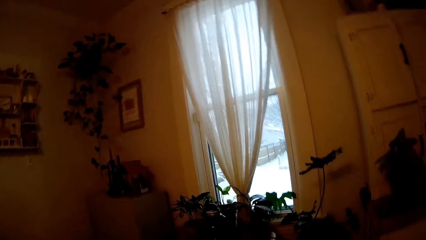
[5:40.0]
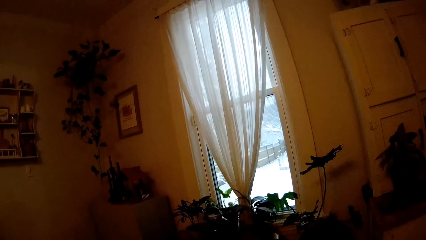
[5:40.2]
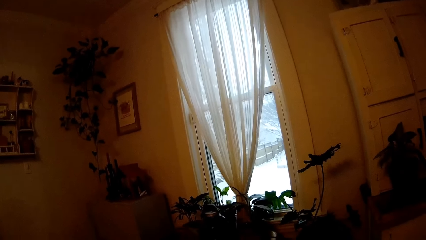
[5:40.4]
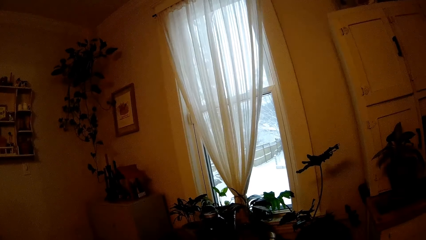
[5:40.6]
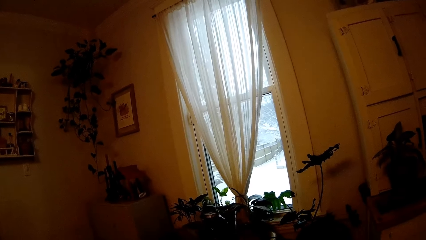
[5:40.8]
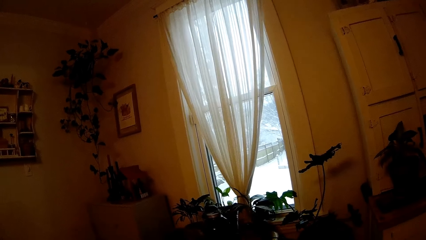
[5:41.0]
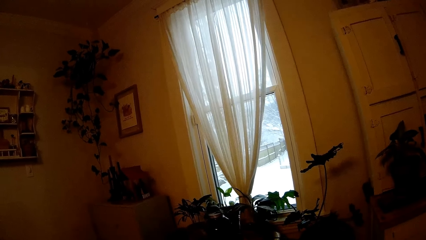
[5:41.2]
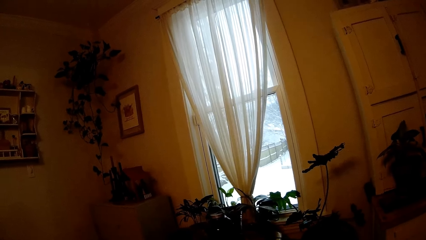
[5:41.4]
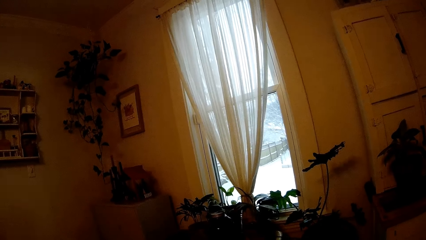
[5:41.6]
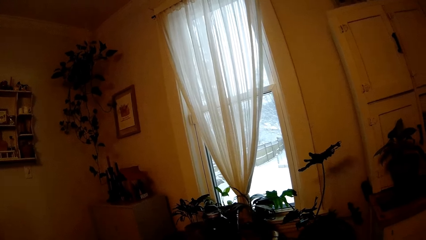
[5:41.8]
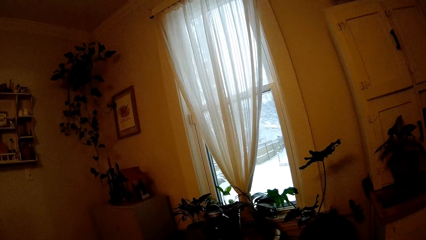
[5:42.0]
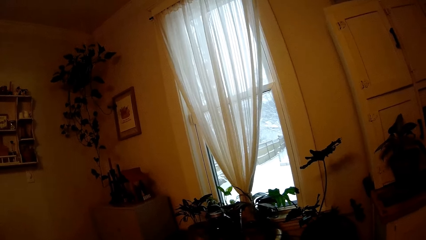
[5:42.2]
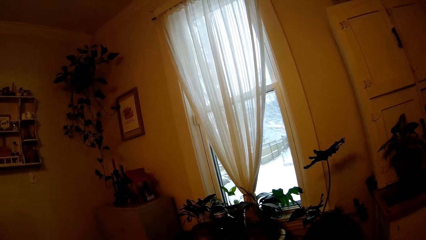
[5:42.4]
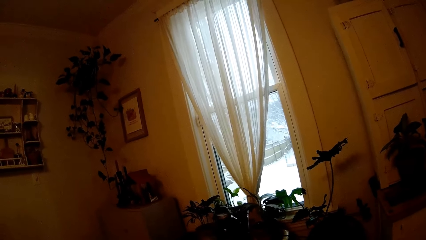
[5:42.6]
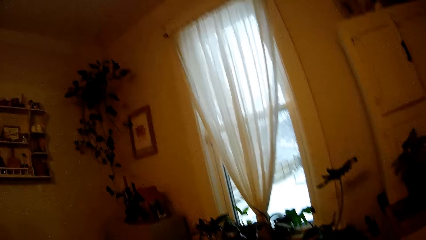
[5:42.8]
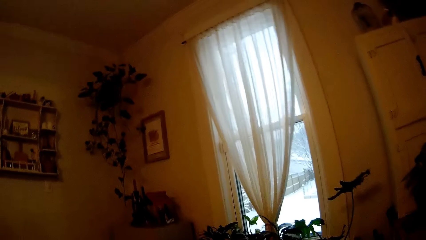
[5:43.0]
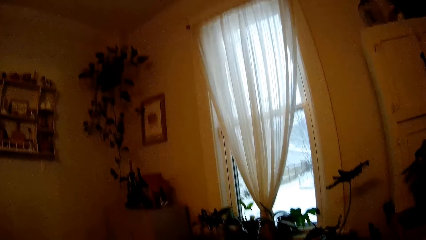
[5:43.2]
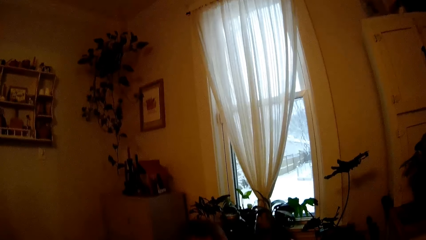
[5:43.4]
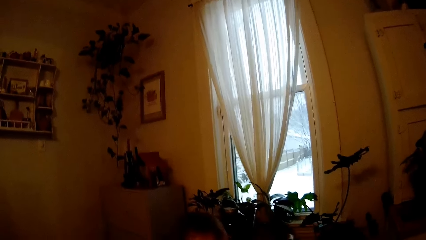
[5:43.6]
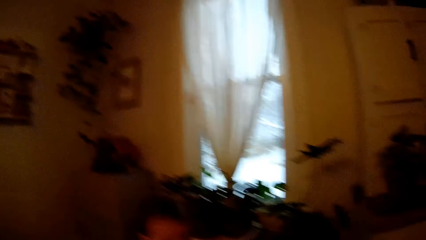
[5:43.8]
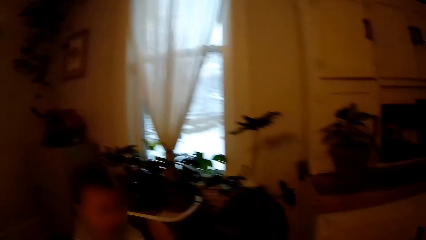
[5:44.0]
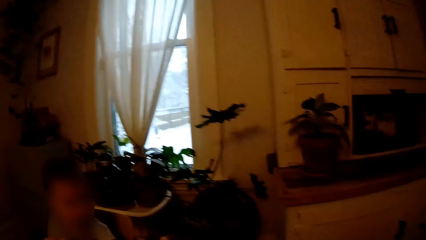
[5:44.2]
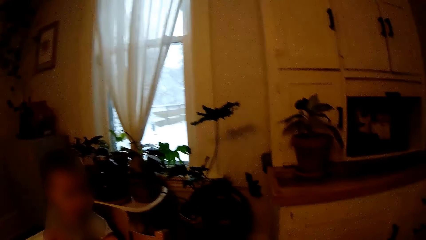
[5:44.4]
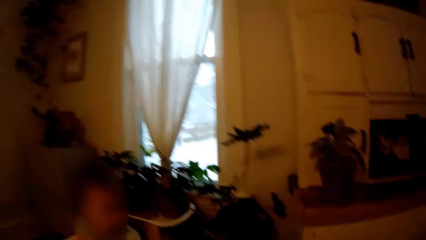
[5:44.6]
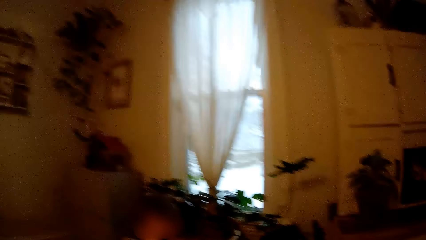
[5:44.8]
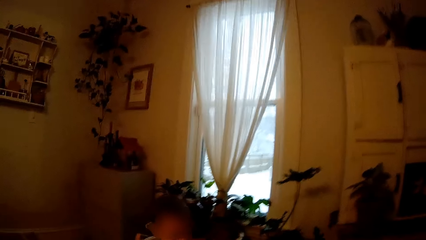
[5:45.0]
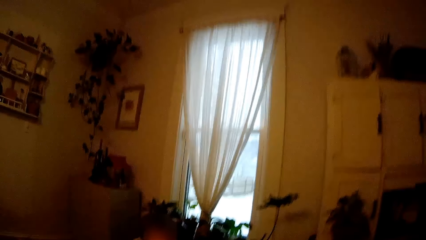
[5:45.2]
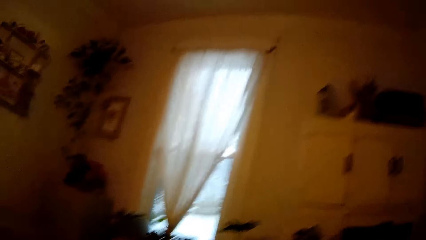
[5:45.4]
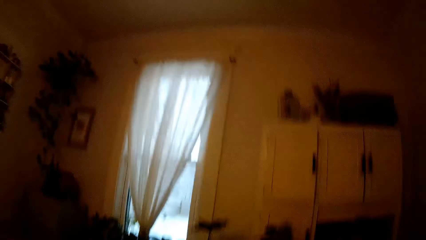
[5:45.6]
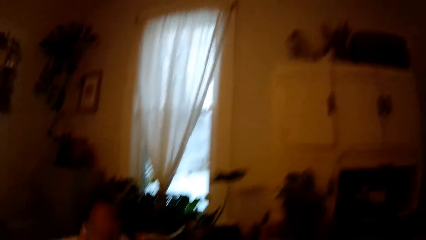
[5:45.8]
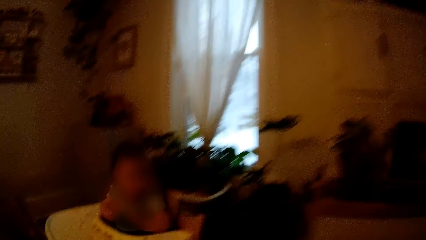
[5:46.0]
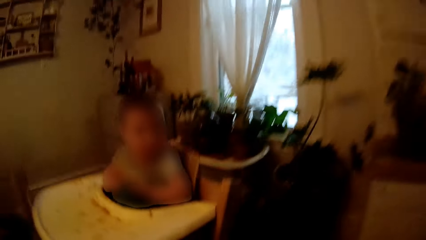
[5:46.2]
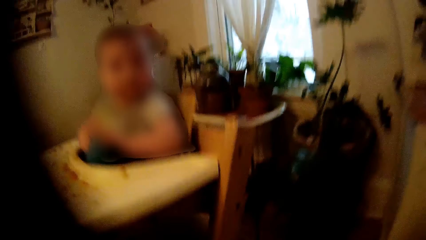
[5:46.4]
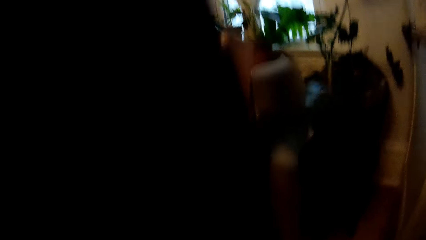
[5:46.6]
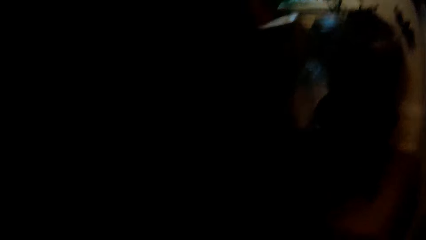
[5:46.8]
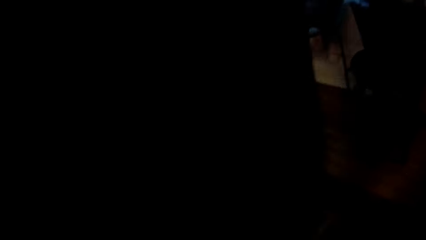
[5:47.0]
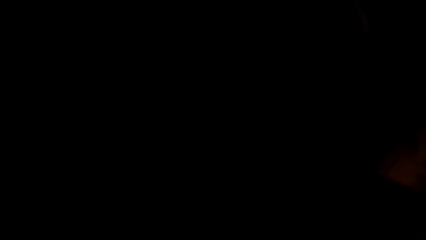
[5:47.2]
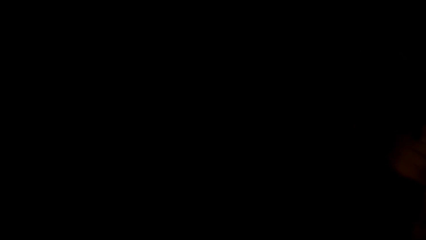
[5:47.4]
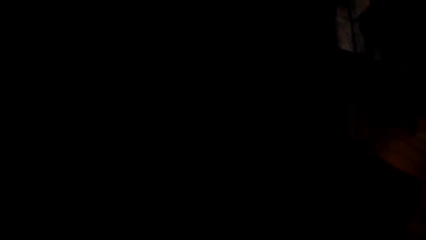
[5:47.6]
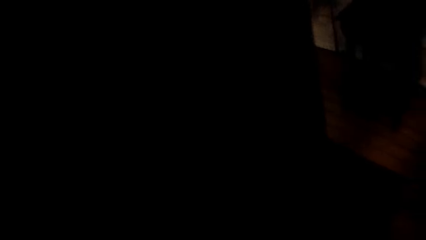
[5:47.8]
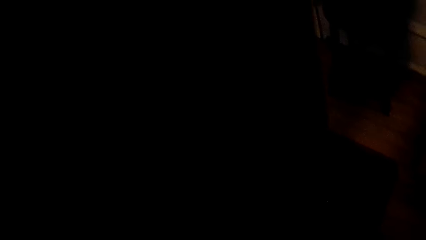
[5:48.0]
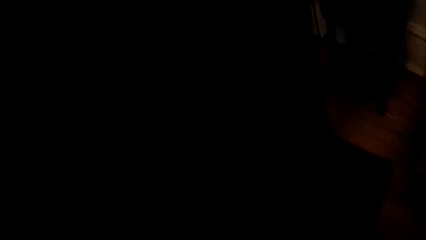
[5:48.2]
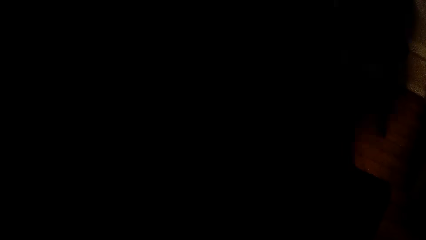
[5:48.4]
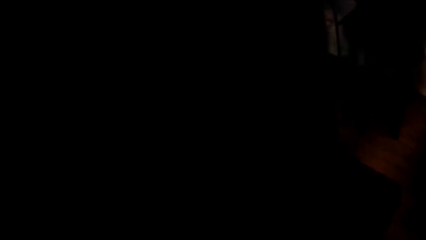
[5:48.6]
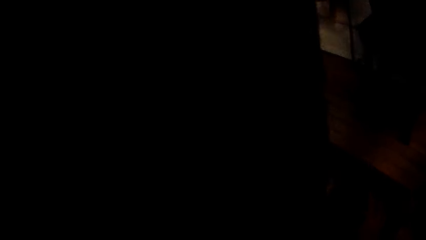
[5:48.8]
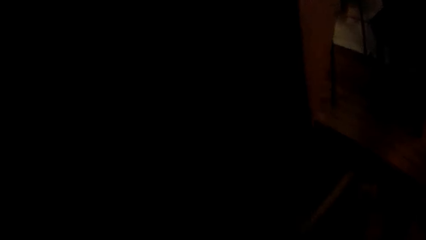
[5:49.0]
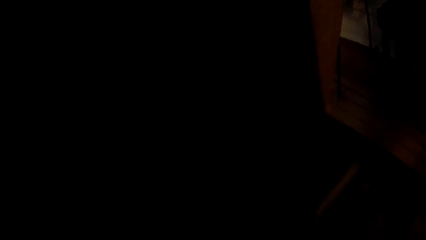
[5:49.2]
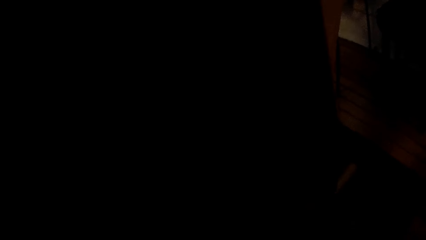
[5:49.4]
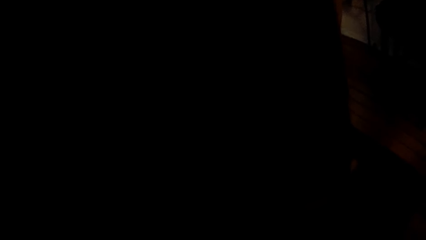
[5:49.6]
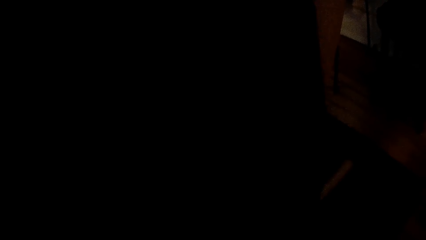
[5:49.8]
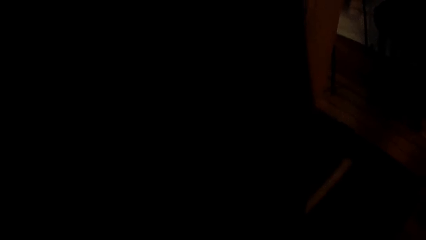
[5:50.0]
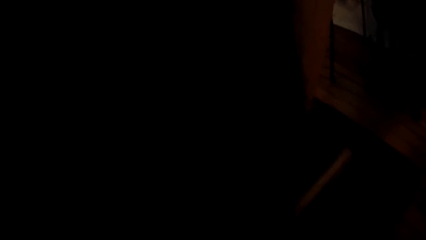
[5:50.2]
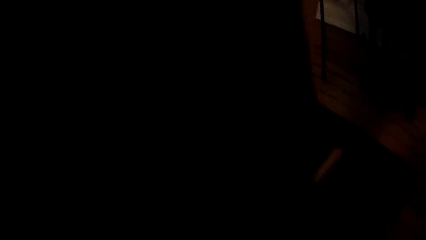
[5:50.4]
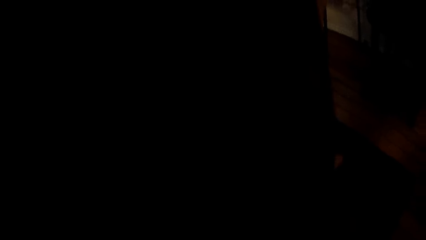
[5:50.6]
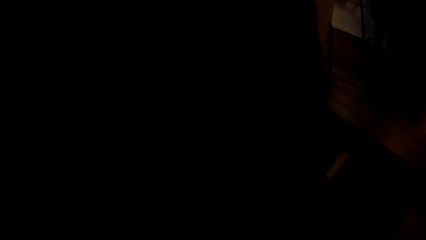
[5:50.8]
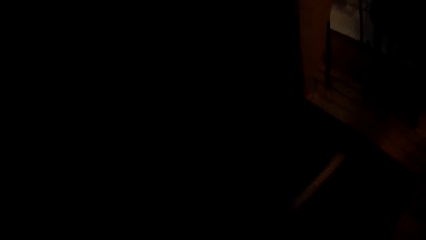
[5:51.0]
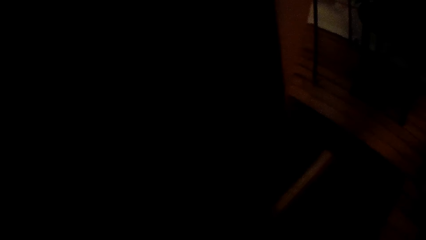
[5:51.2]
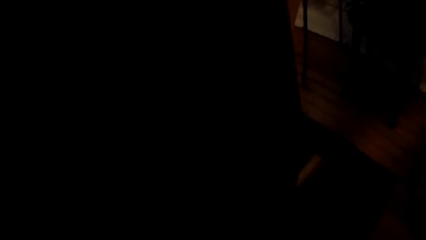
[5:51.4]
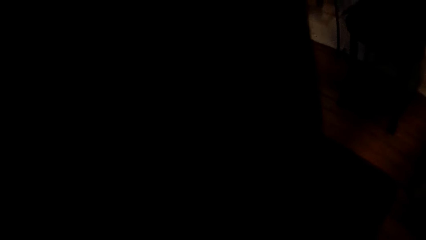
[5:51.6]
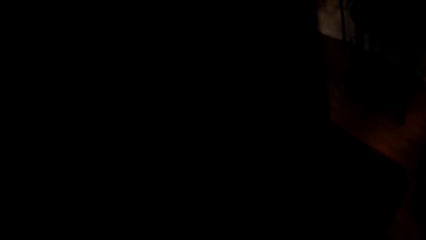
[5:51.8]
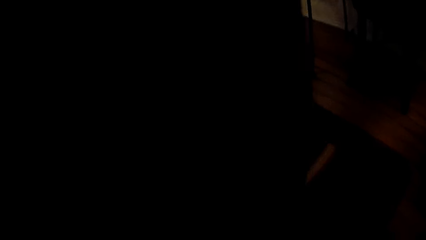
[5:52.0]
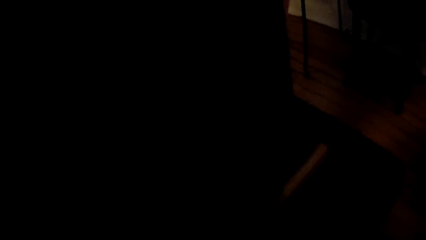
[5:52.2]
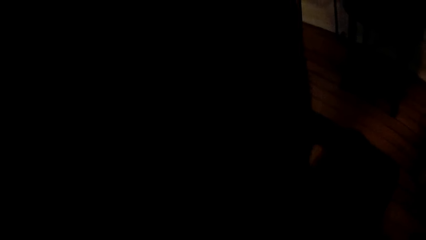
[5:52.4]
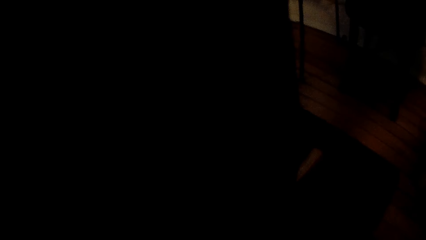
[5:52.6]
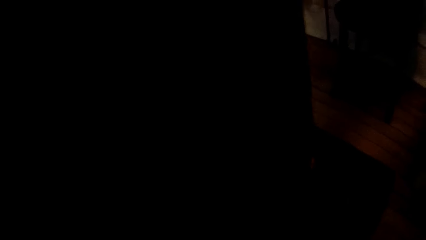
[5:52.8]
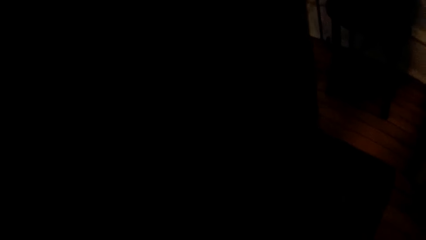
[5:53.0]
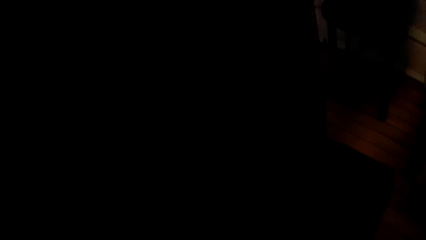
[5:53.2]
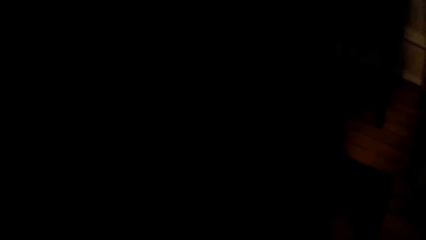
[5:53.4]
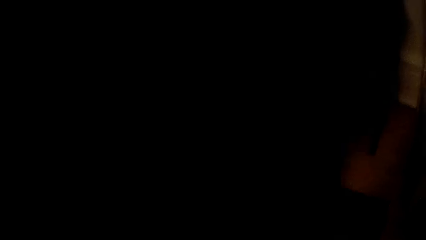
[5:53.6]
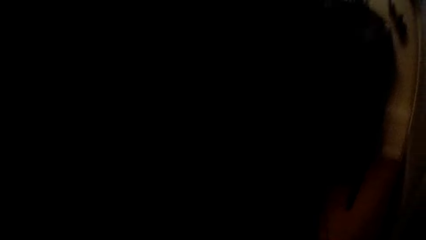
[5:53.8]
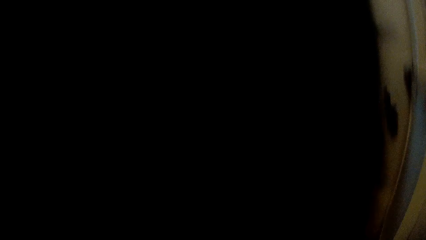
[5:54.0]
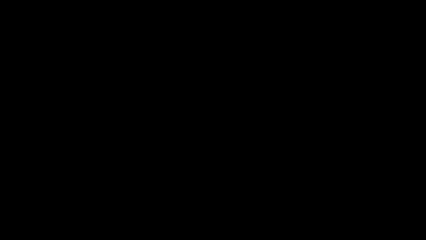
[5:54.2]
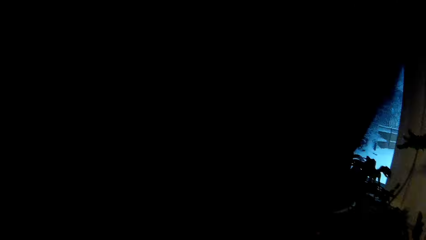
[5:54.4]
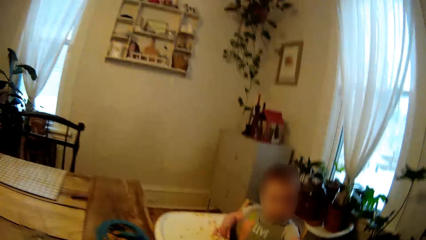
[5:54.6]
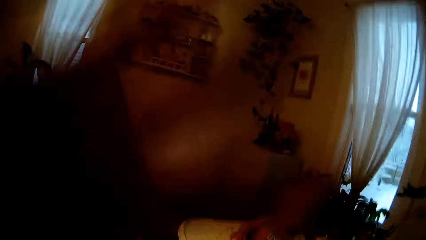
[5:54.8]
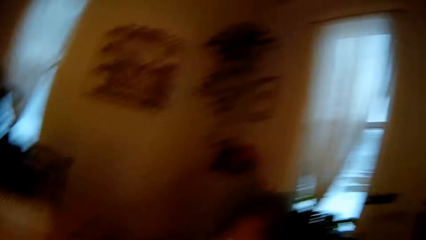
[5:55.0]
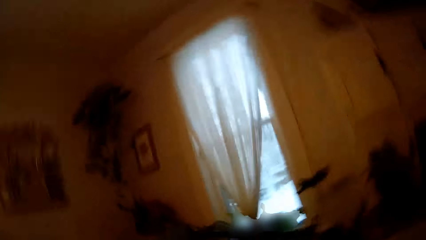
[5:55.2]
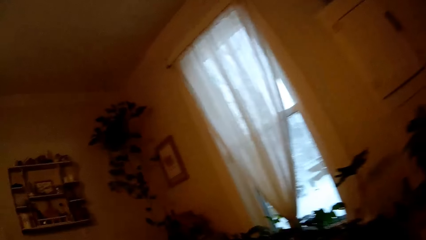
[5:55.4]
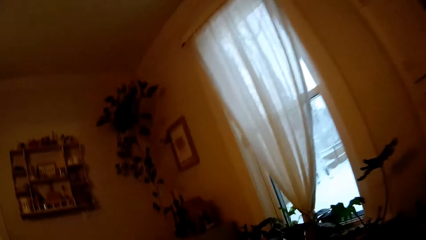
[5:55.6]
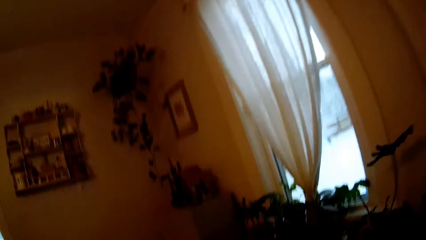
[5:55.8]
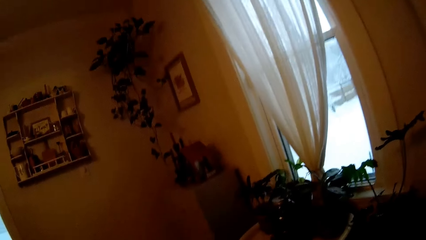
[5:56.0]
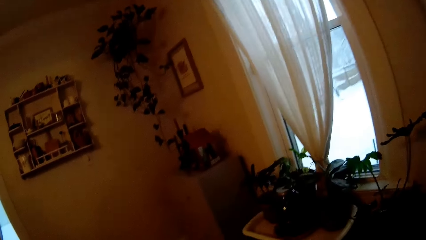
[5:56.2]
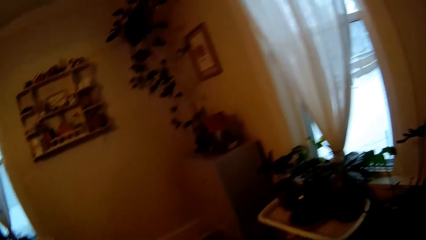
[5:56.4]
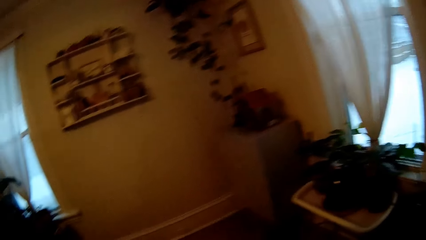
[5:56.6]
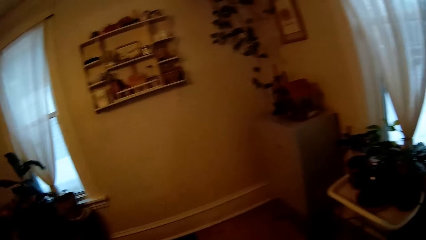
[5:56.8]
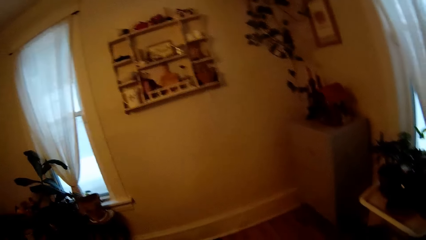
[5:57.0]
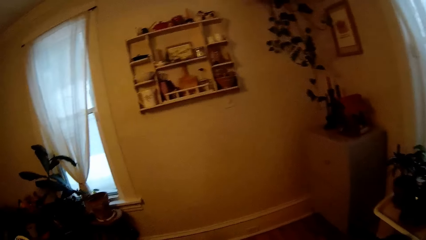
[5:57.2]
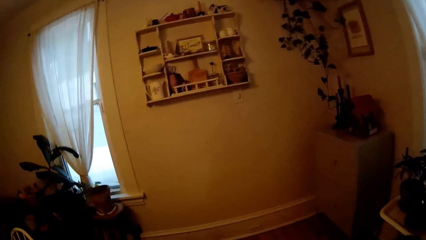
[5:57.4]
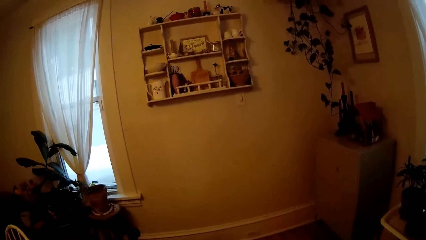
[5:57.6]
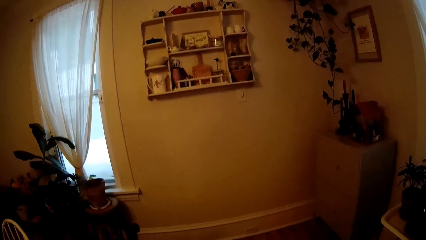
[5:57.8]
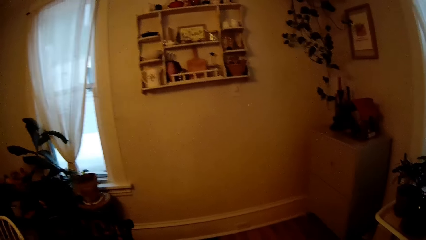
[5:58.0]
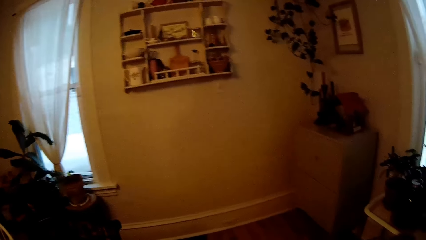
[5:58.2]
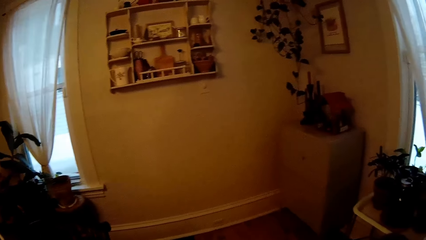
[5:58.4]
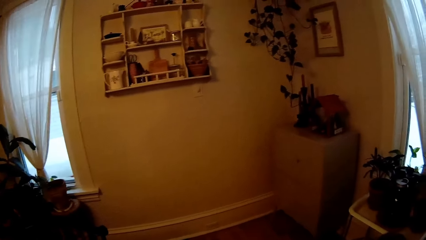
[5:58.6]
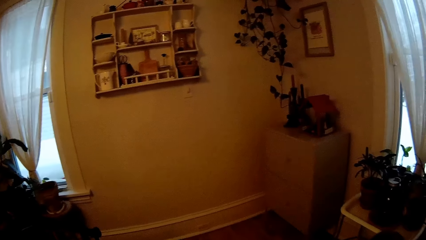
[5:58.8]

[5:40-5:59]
The camera wearer walks around the house.
